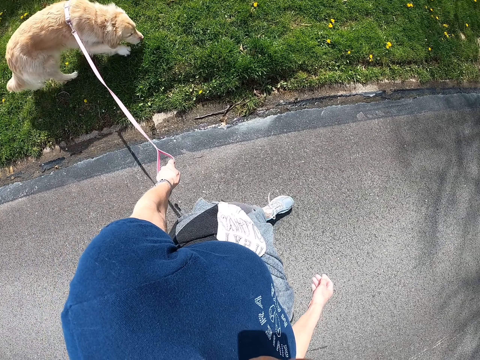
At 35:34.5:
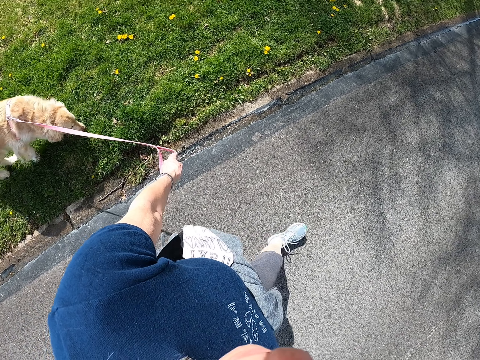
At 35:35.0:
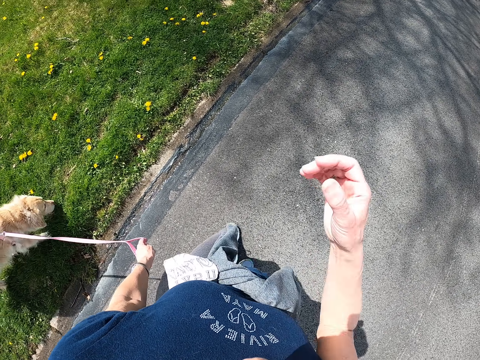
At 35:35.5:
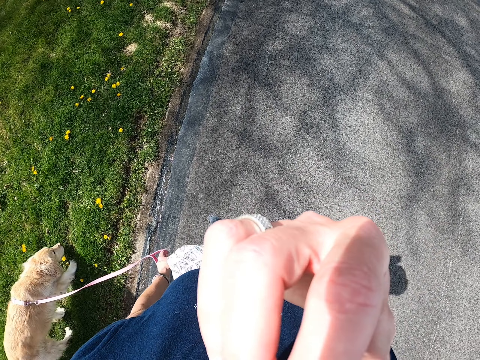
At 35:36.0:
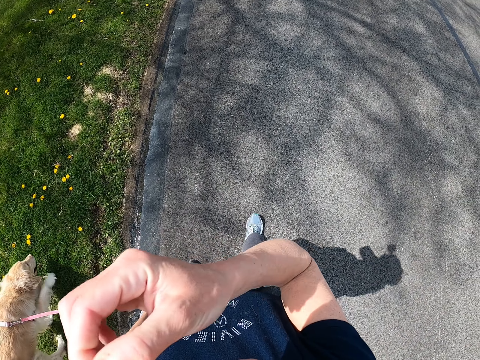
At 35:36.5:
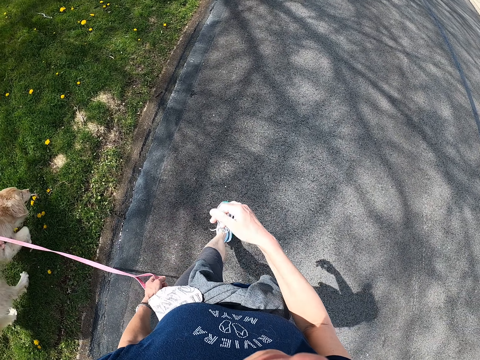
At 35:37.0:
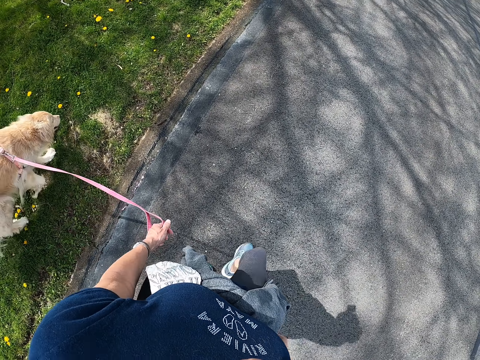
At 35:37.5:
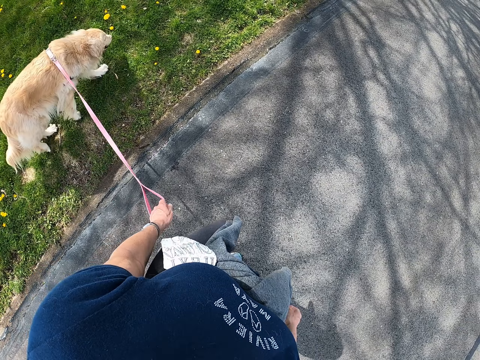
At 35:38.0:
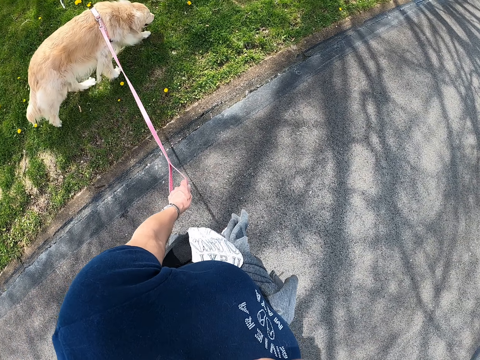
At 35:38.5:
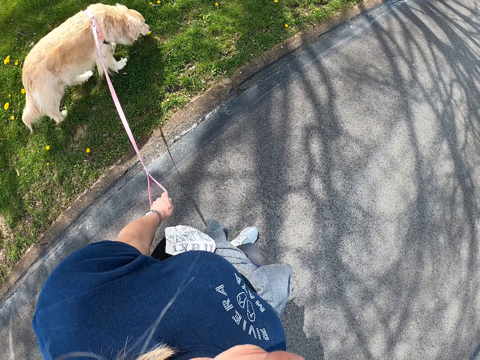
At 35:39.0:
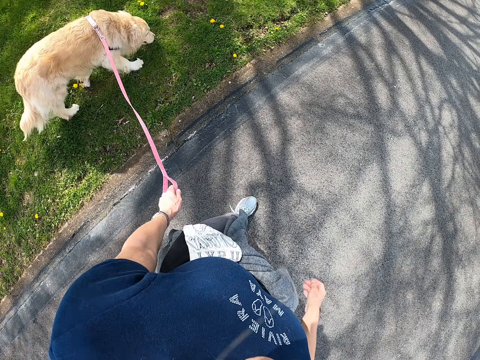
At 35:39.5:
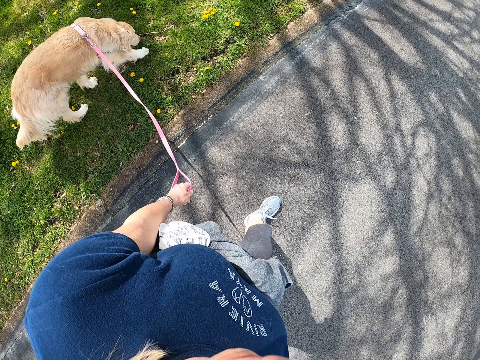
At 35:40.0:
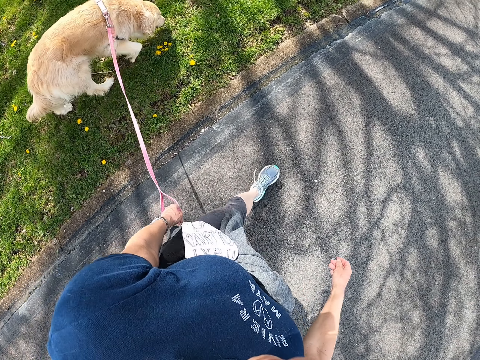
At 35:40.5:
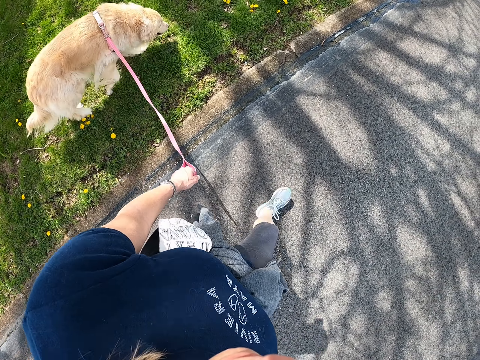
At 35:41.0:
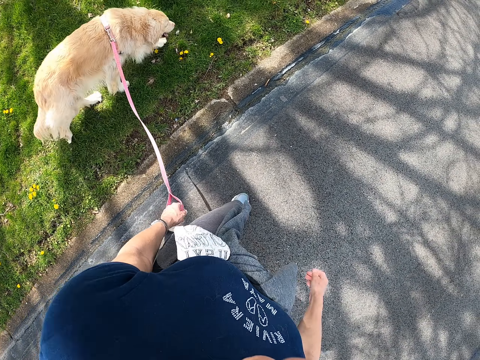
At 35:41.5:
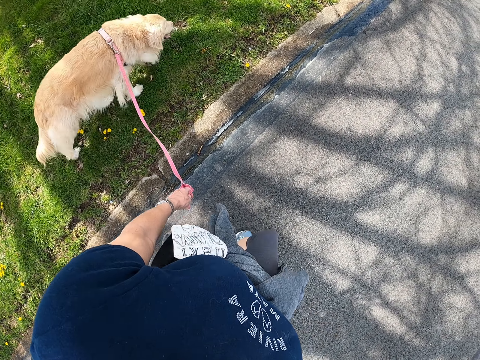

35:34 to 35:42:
The camera wearer fixes her hair. She walks the dog.

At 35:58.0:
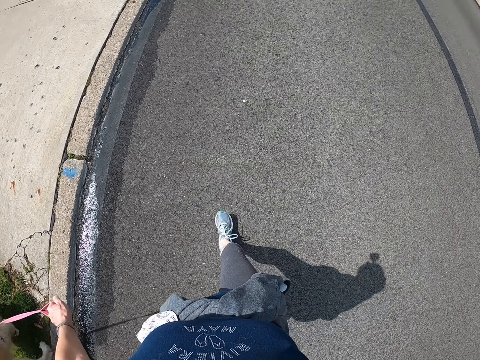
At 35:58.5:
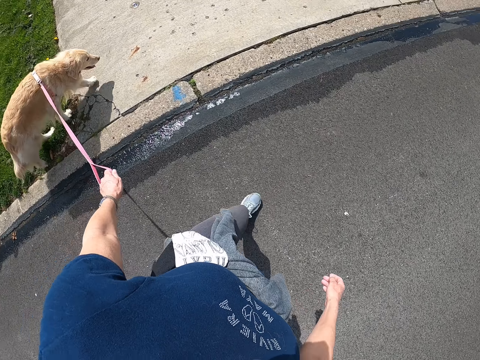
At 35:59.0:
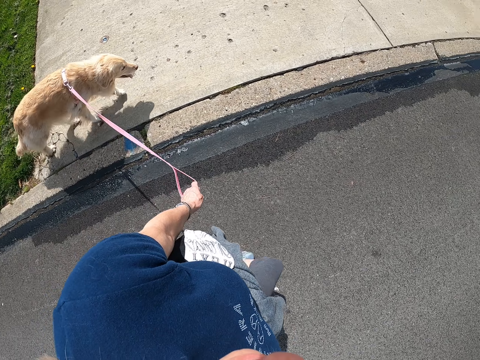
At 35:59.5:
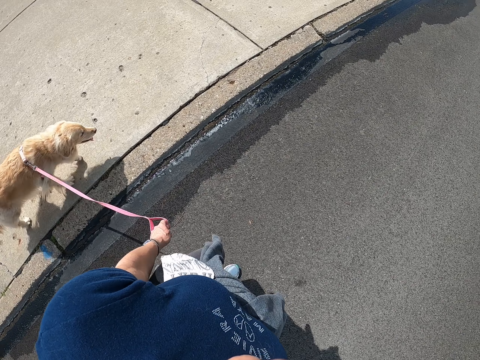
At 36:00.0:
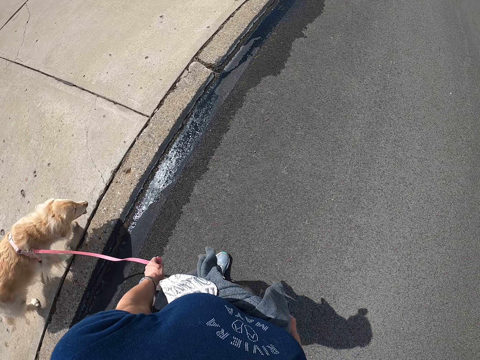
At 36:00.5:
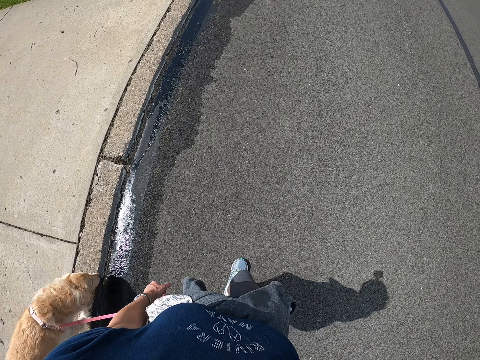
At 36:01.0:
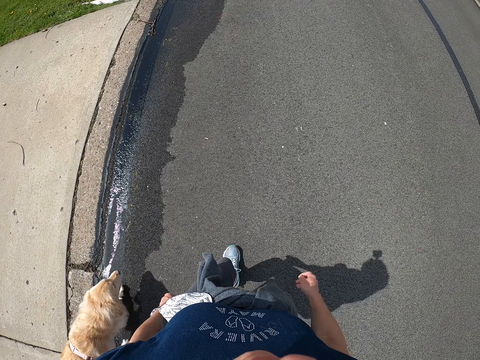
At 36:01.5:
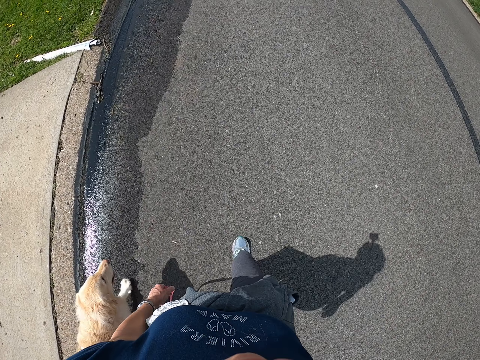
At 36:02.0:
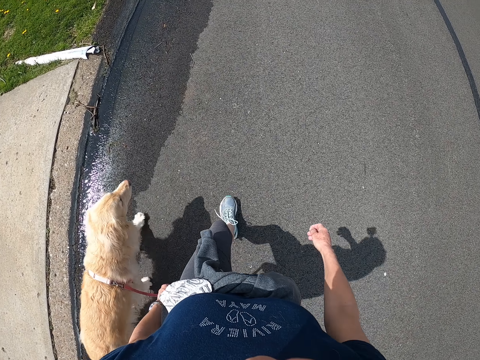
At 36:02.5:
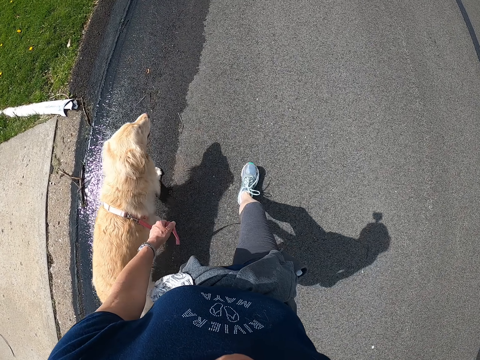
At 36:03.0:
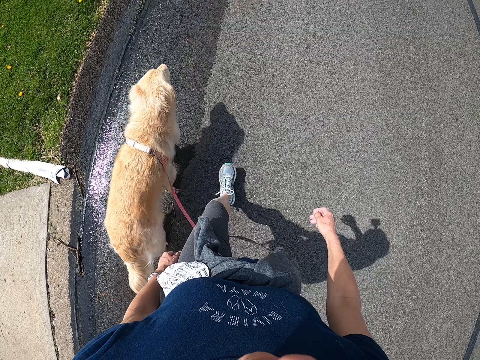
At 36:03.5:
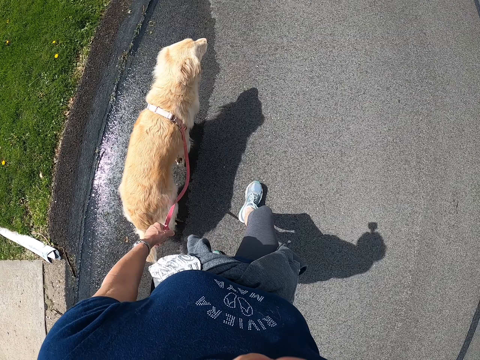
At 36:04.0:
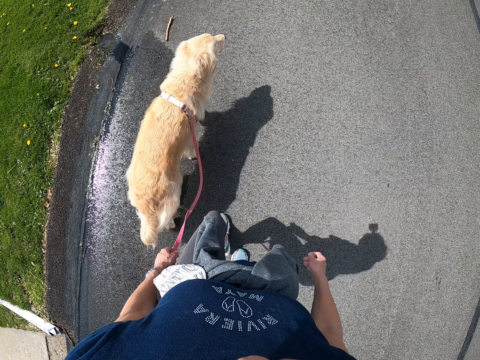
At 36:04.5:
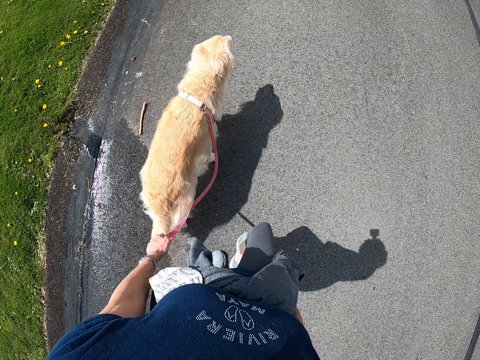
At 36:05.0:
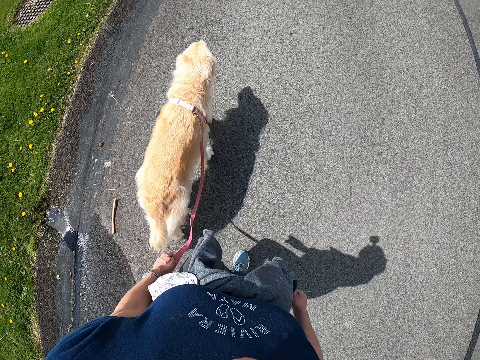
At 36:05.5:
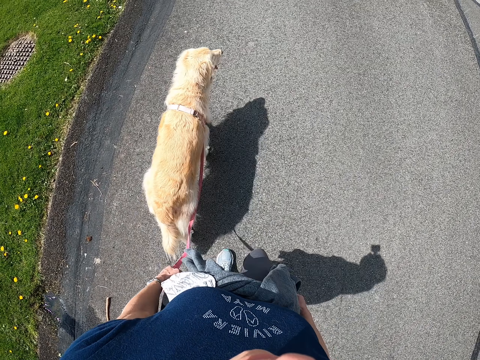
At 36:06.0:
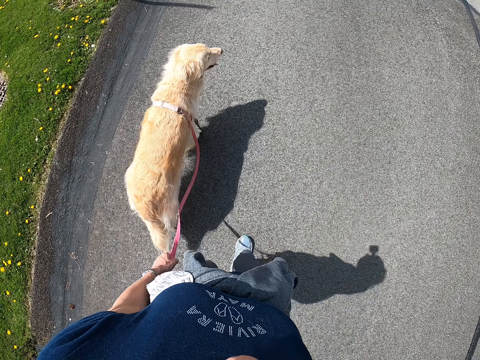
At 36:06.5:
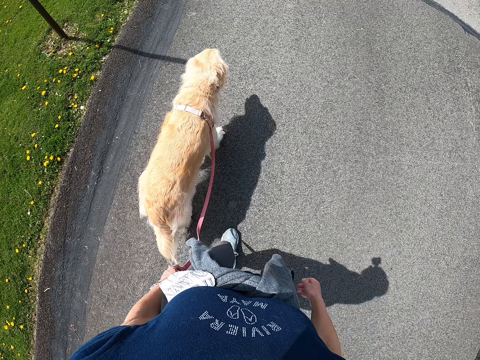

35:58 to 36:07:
The camera wearer holds a dog leash. They walk along the road.

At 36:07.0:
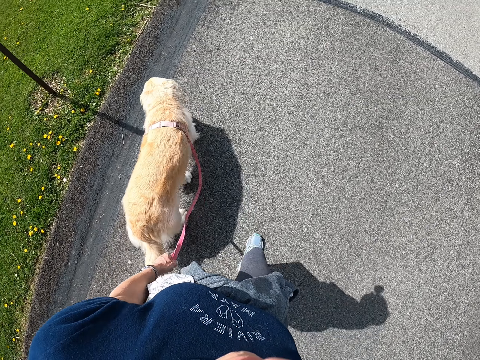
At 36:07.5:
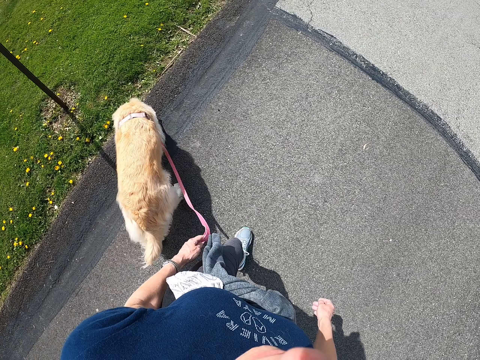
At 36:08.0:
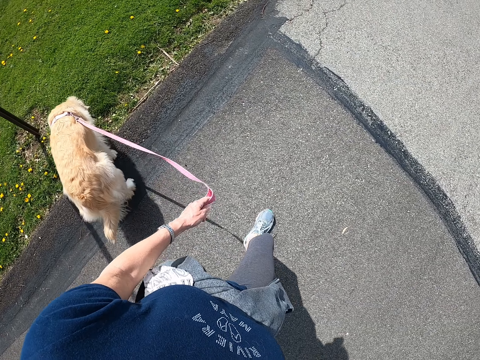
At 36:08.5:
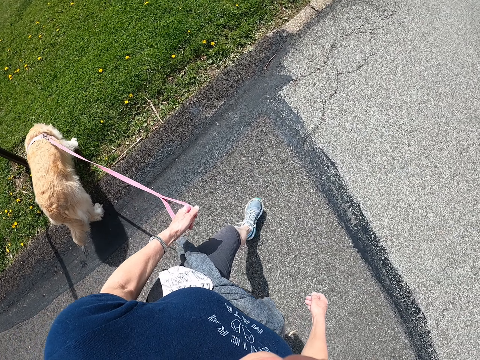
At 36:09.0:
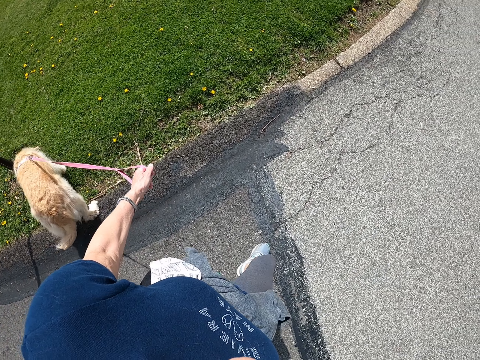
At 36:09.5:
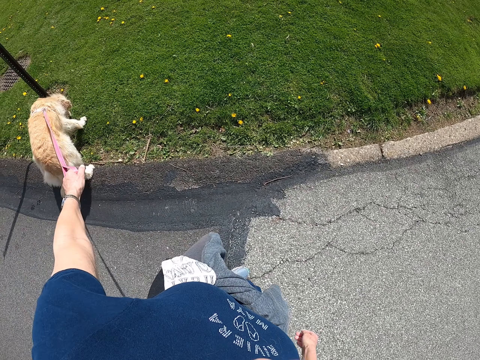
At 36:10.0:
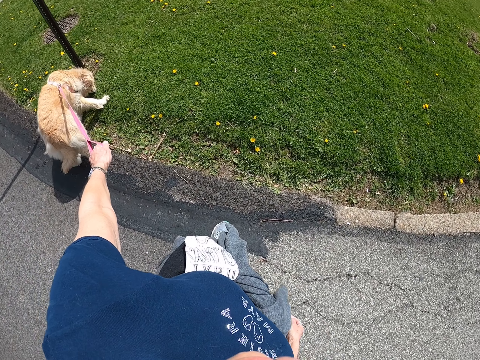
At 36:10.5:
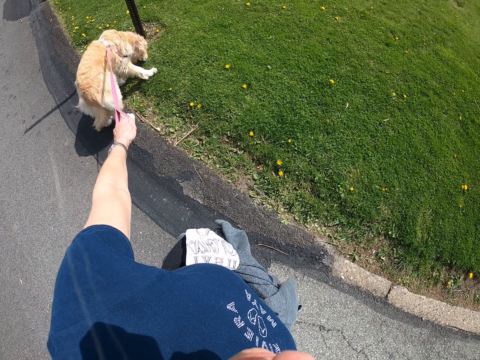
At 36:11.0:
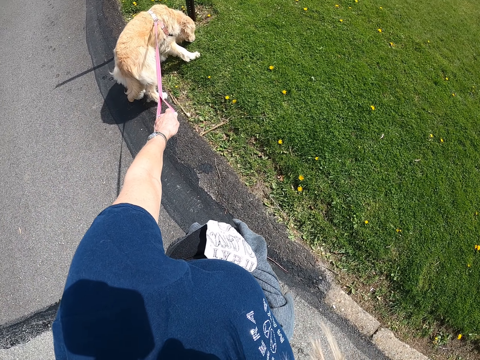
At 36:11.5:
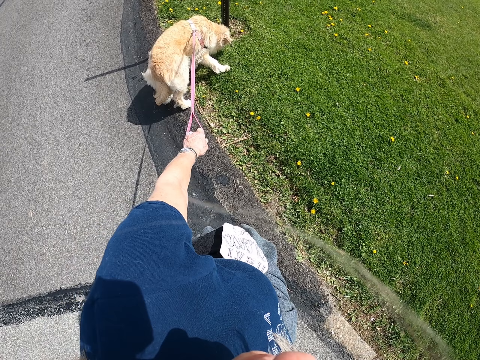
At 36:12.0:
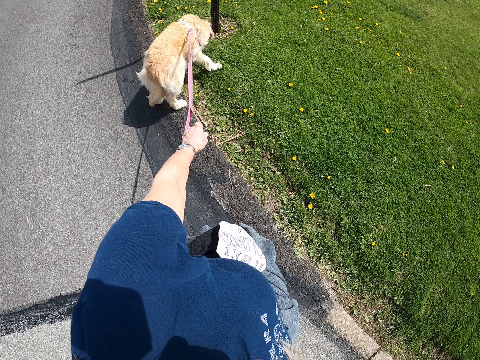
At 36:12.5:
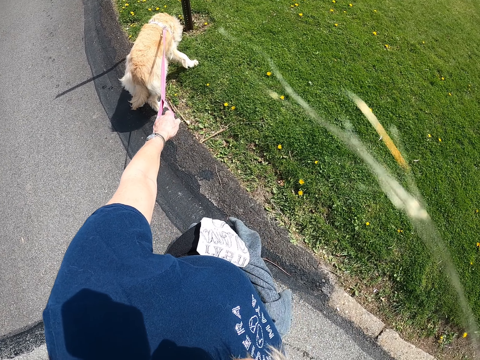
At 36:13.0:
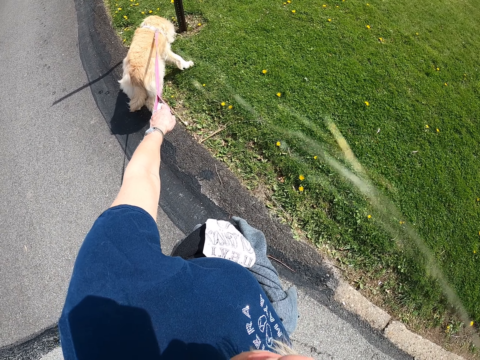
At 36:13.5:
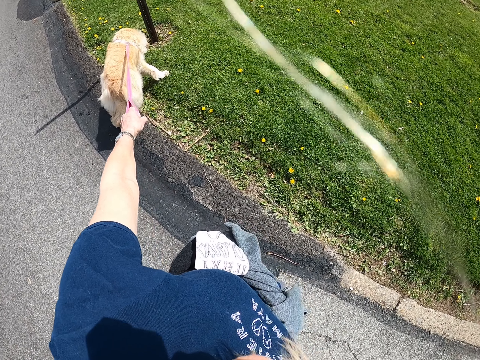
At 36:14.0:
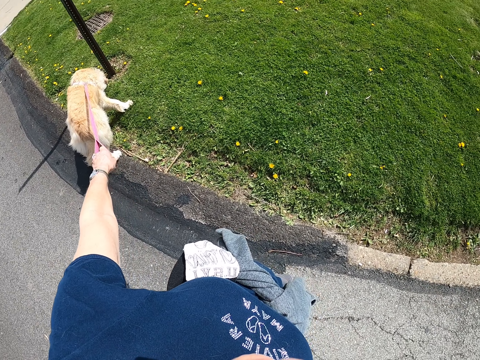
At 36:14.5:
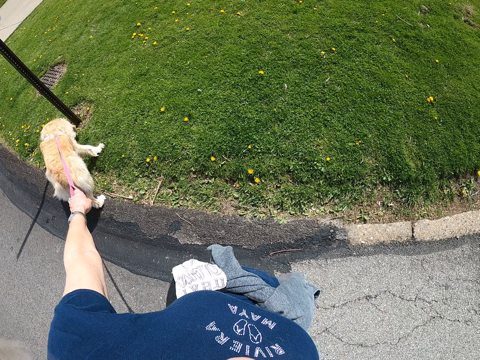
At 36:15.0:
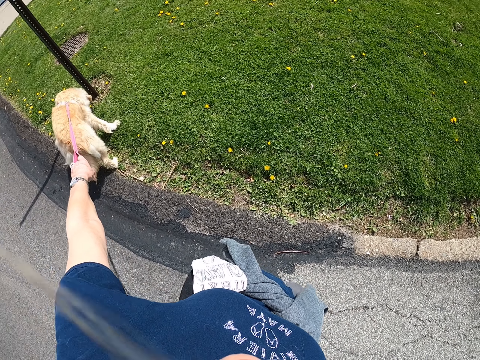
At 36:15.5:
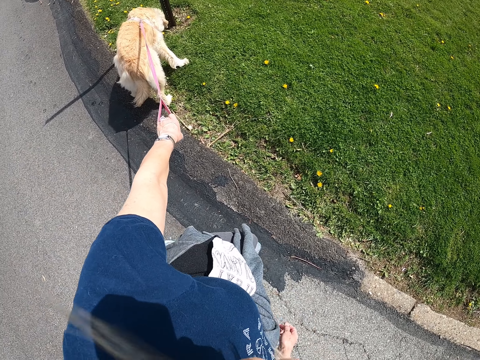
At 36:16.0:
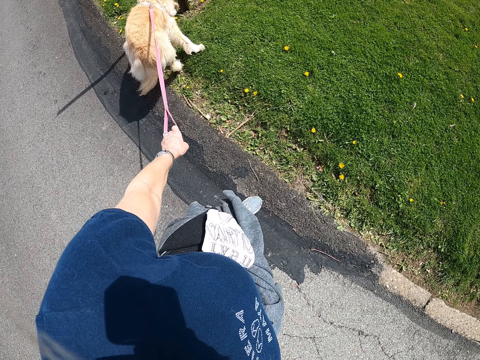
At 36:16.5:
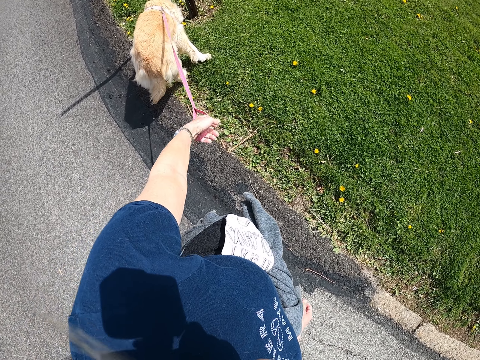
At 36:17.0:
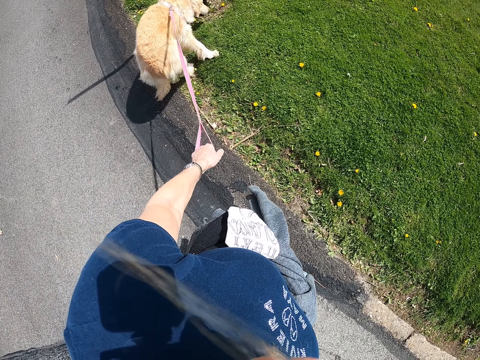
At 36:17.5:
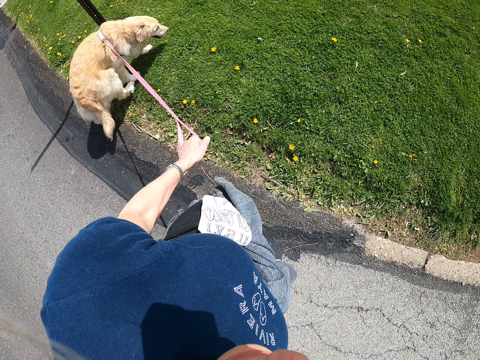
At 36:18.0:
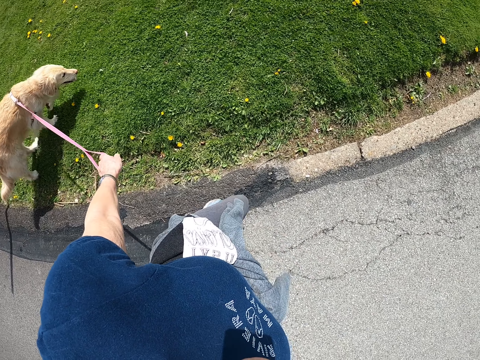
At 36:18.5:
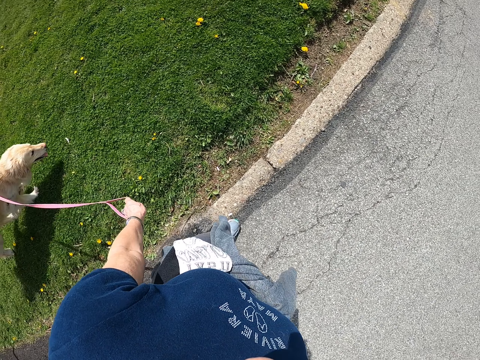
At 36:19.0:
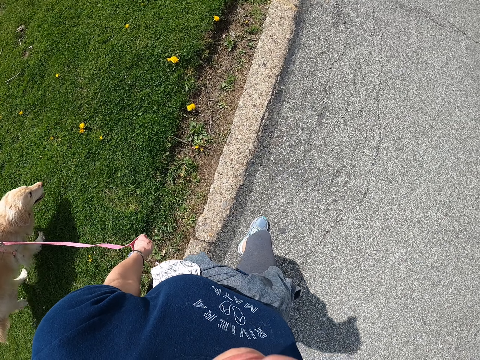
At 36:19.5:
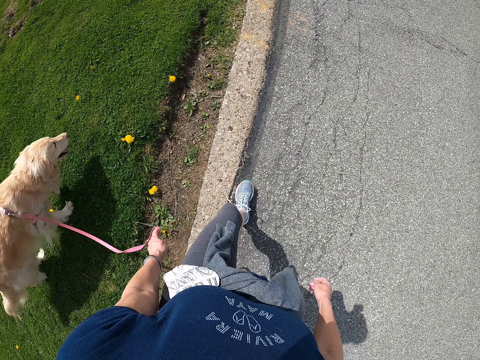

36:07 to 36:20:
The camera wearer stares at the dog. They stop walking. They walk with the dog along the road.
